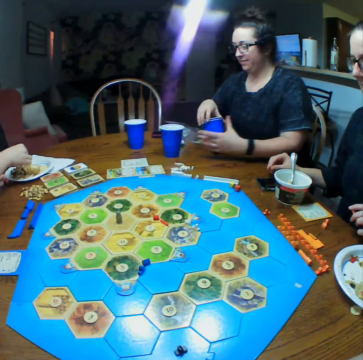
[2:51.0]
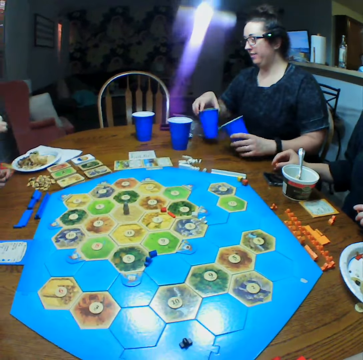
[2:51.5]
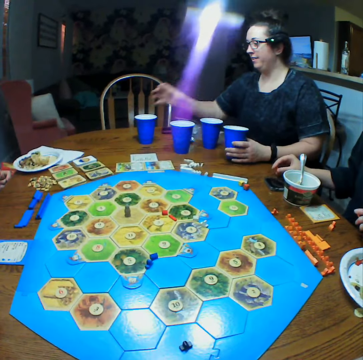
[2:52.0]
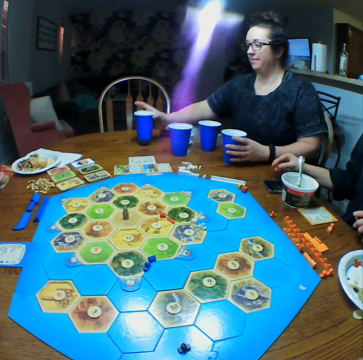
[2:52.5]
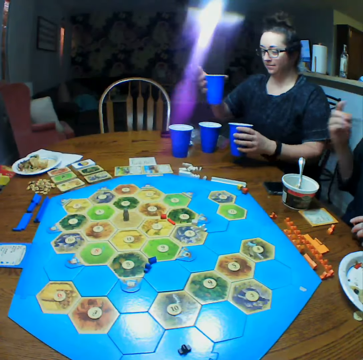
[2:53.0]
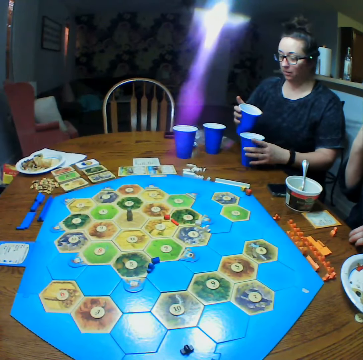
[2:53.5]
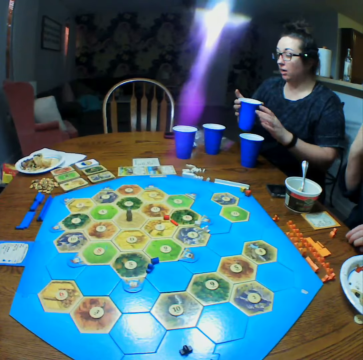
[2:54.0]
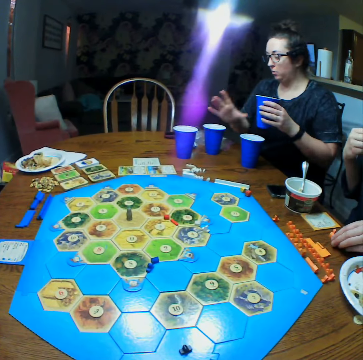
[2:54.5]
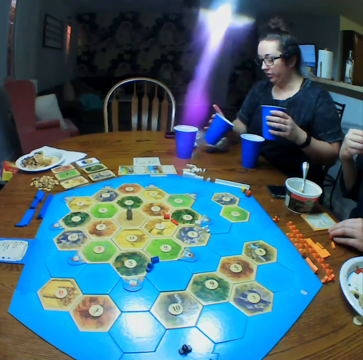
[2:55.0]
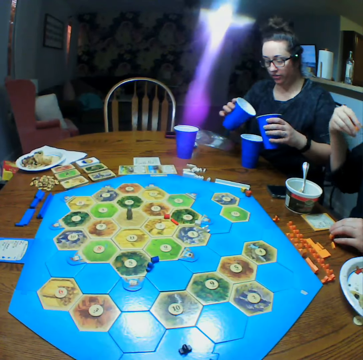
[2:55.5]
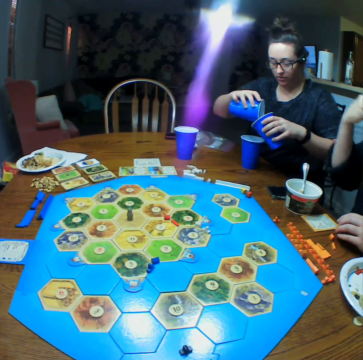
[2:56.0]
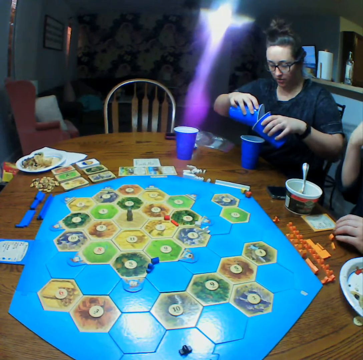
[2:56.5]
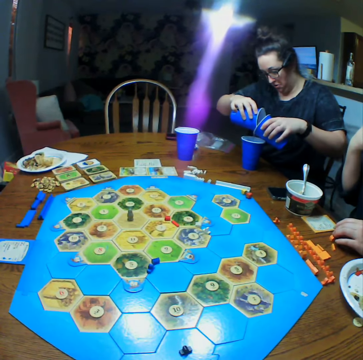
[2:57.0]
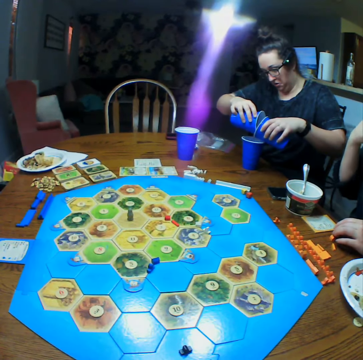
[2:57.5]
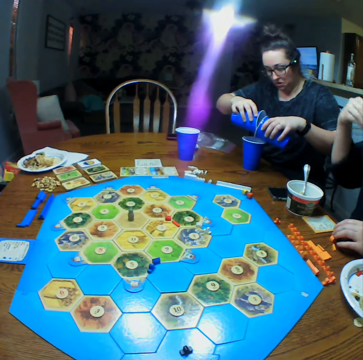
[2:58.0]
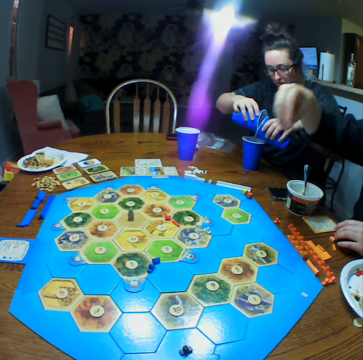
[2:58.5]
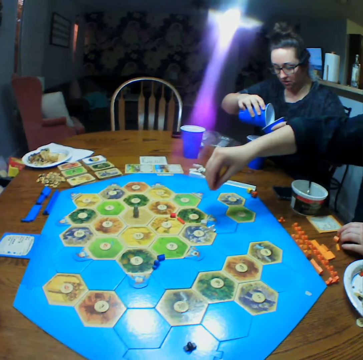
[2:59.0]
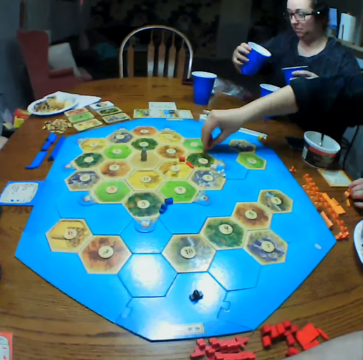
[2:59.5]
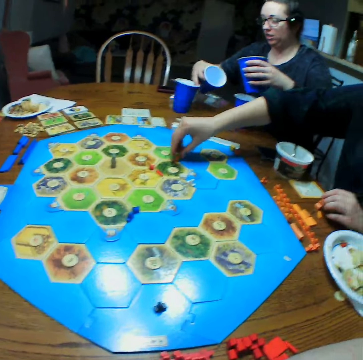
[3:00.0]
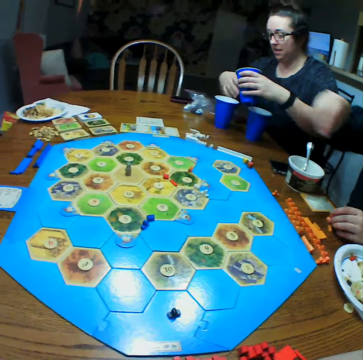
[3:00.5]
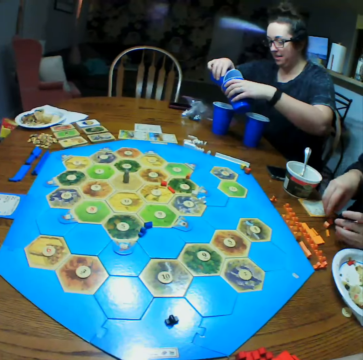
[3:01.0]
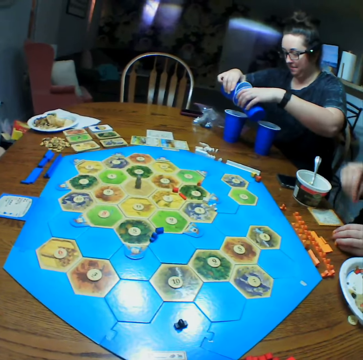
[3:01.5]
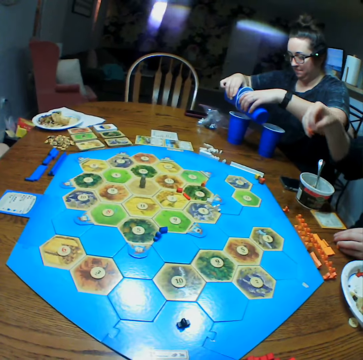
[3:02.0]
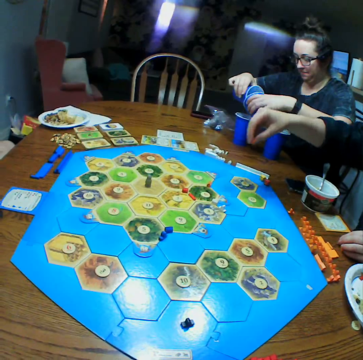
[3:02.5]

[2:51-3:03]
A person moves the glasses on the table. The person removes the piled glasses. The person picks another glass. The person separates drinks in the glass. Another person puts dice on the board.

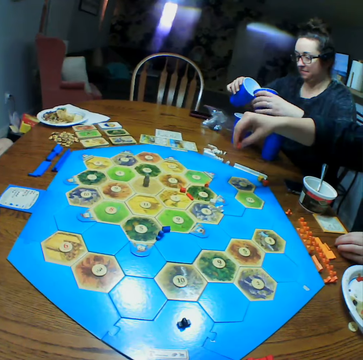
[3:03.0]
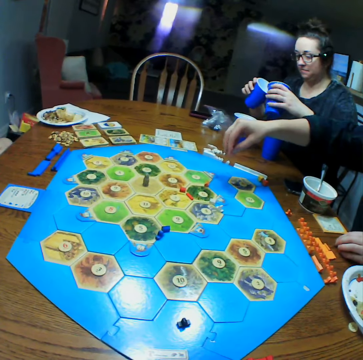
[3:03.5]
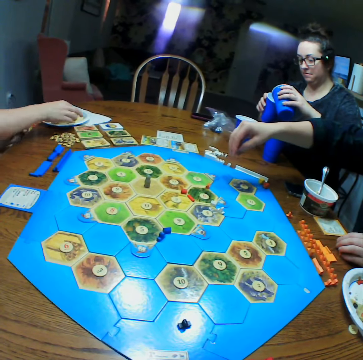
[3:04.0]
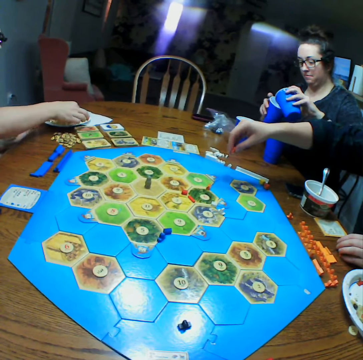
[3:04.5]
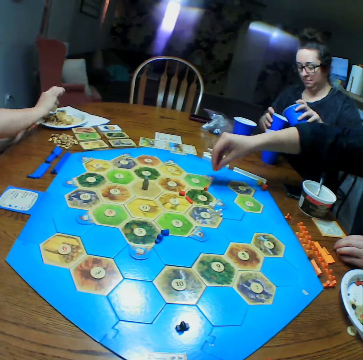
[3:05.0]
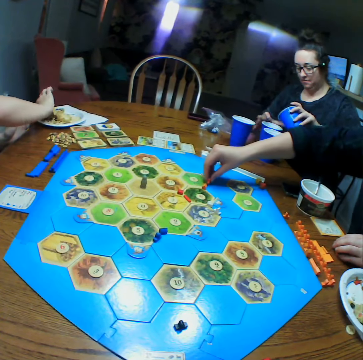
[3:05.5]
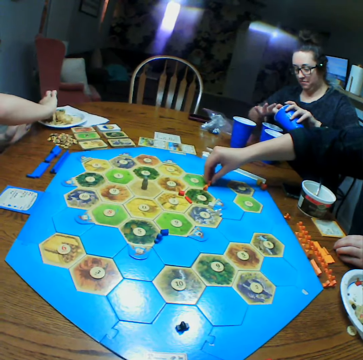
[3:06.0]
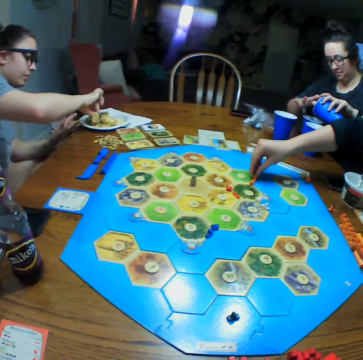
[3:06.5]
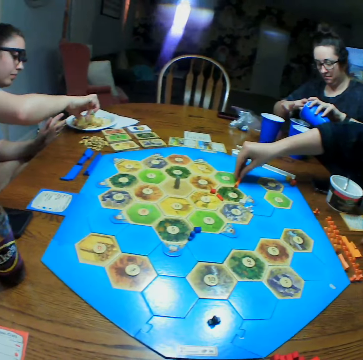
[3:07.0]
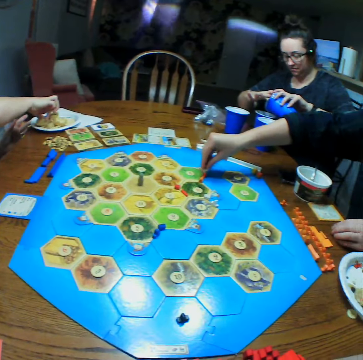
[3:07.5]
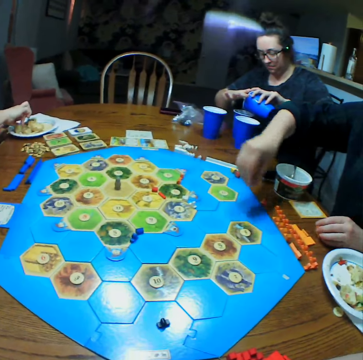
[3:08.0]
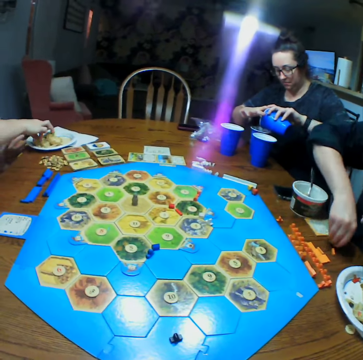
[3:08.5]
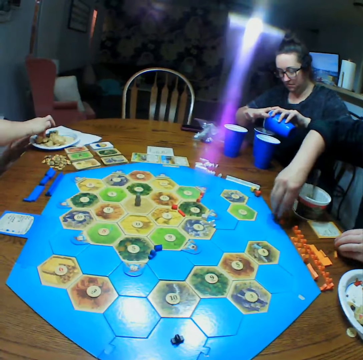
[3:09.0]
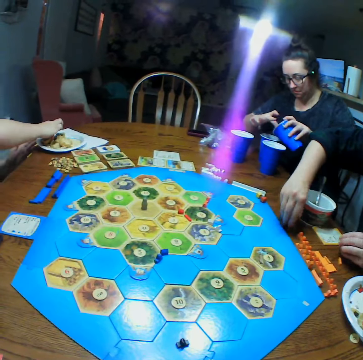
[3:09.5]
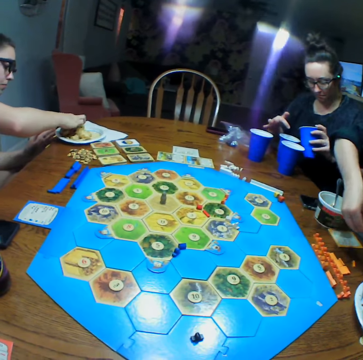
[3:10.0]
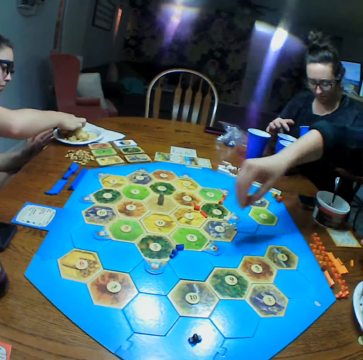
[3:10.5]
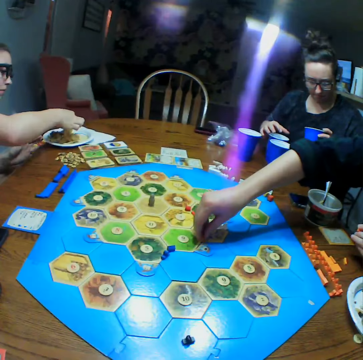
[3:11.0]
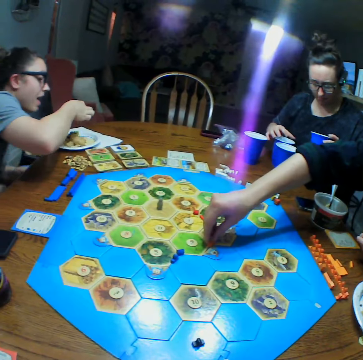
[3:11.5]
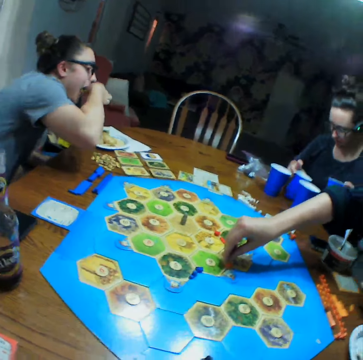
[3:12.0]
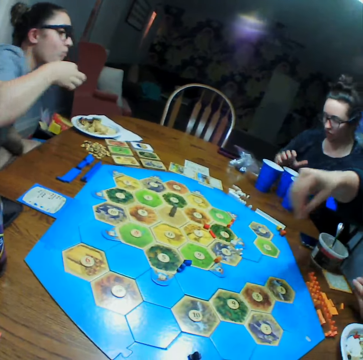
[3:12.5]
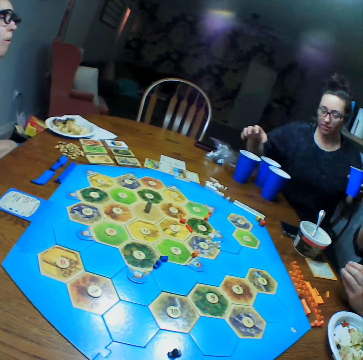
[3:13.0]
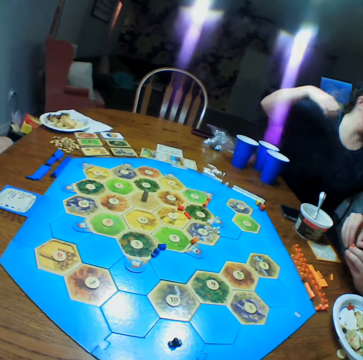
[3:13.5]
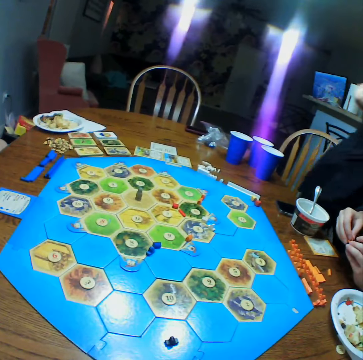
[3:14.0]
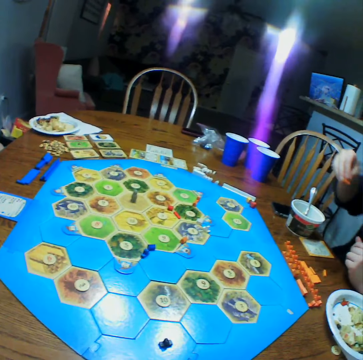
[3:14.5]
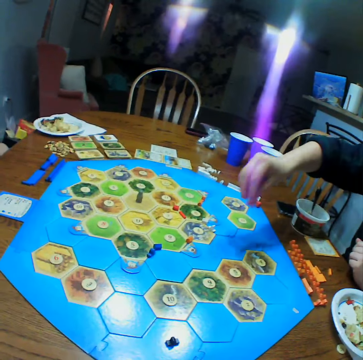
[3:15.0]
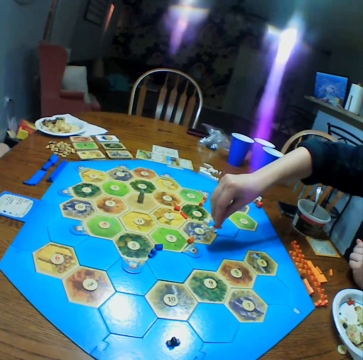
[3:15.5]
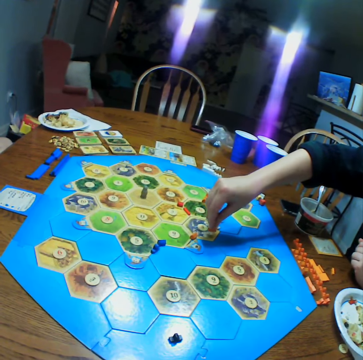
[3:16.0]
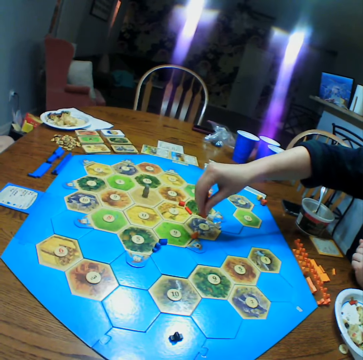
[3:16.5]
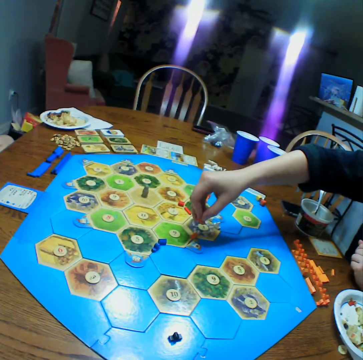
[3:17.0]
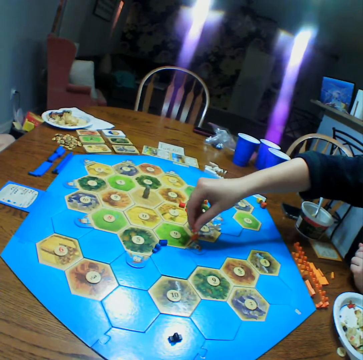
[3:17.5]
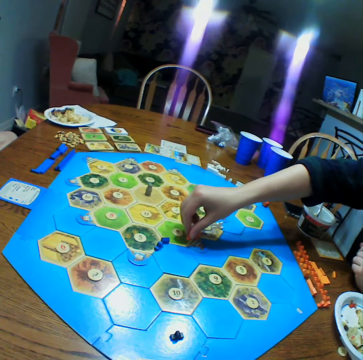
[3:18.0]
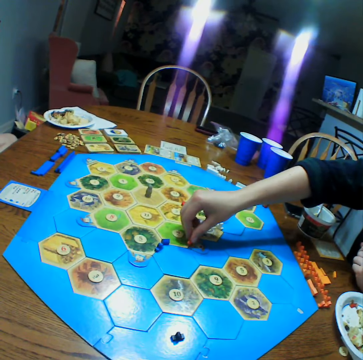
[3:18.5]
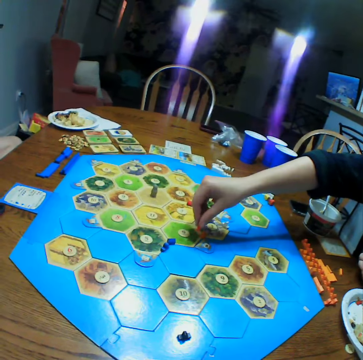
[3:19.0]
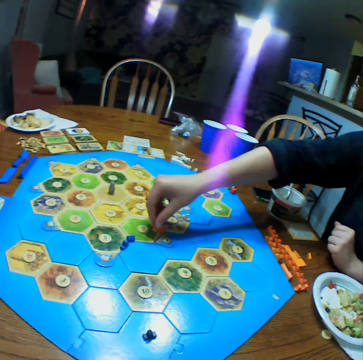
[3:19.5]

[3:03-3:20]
A person picks food. The person picks a die. Another person puts the die on the board. A third person eats the food. The first person walks in the room. The second person puts a die on the board.

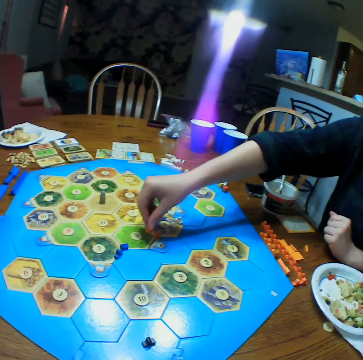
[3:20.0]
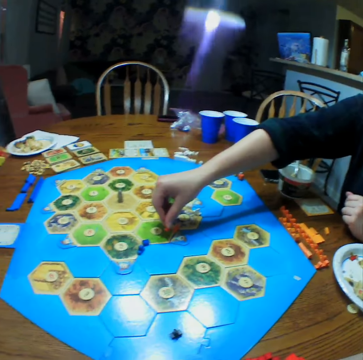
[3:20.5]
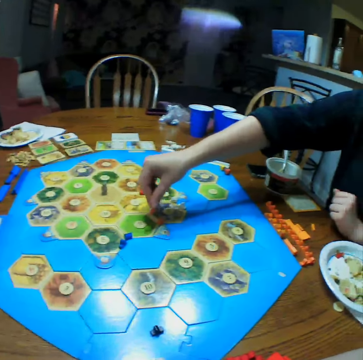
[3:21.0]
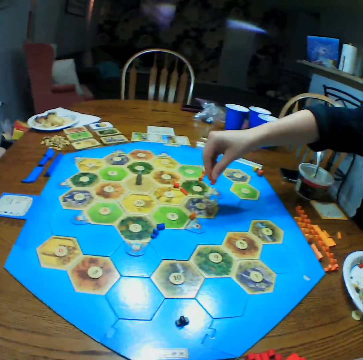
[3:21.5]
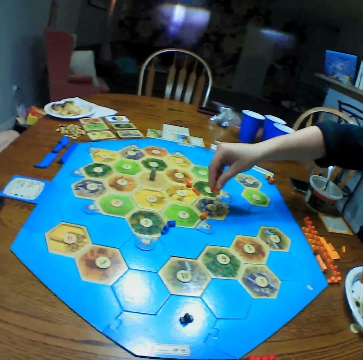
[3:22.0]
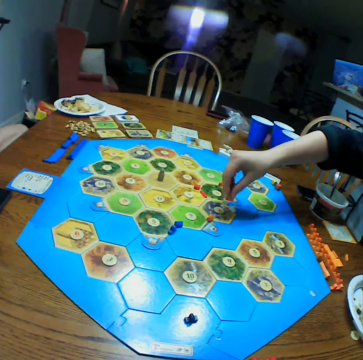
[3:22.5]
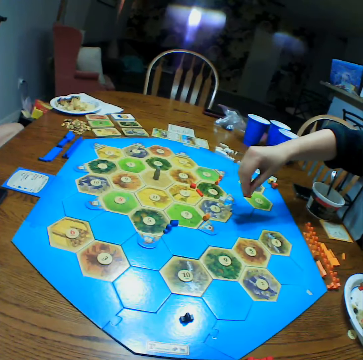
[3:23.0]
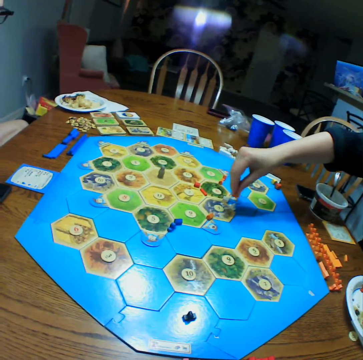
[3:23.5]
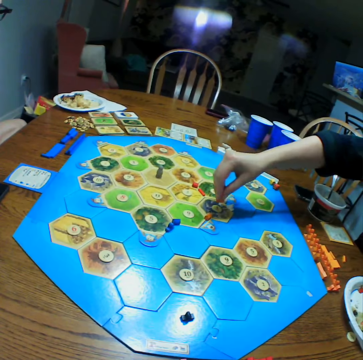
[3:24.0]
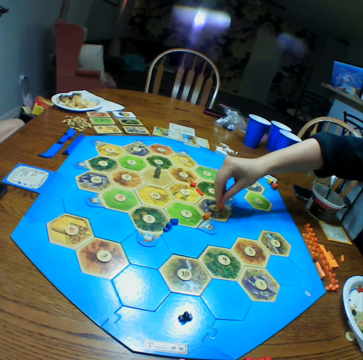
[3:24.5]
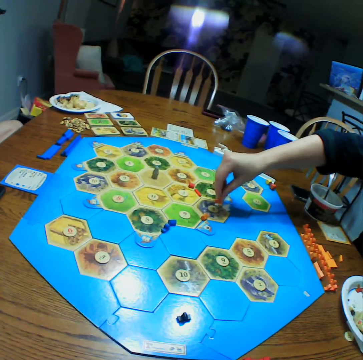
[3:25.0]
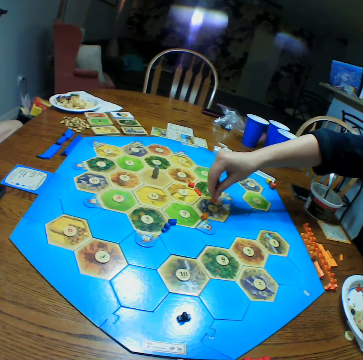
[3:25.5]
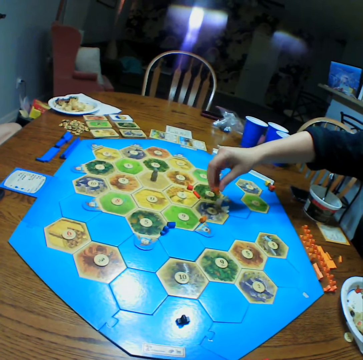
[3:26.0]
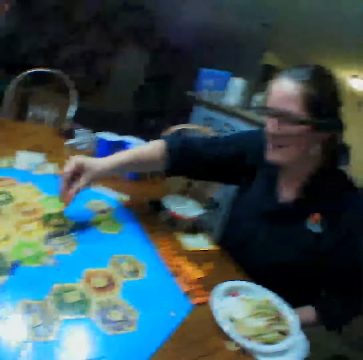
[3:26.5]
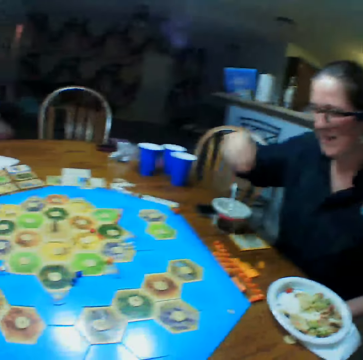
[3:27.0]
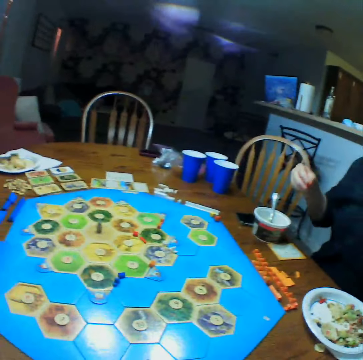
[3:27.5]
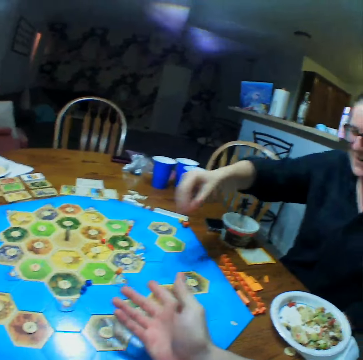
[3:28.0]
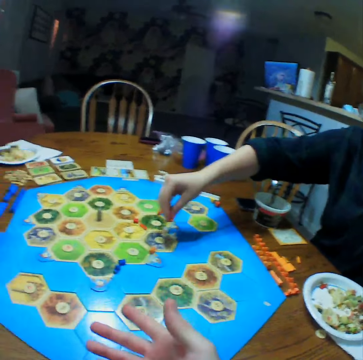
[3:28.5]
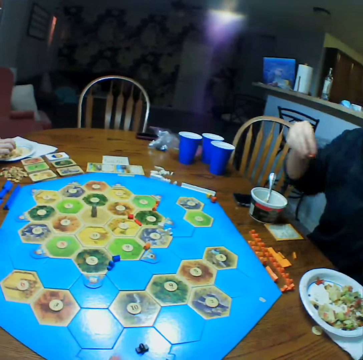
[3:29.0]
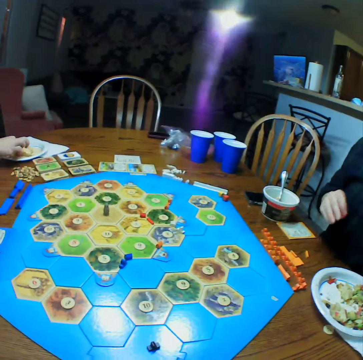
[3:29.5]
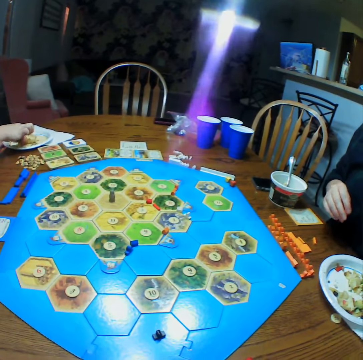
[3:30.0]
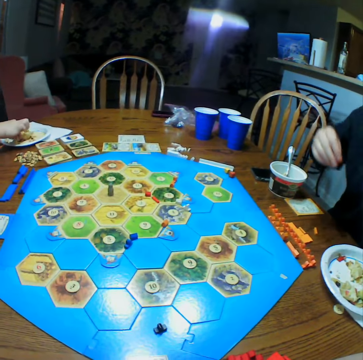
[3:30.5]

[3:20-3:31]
The camera wearer moves a hand.
